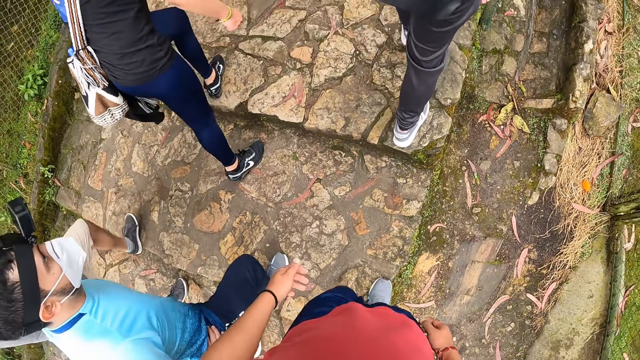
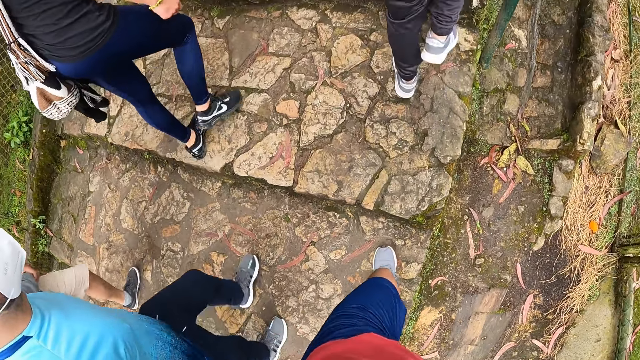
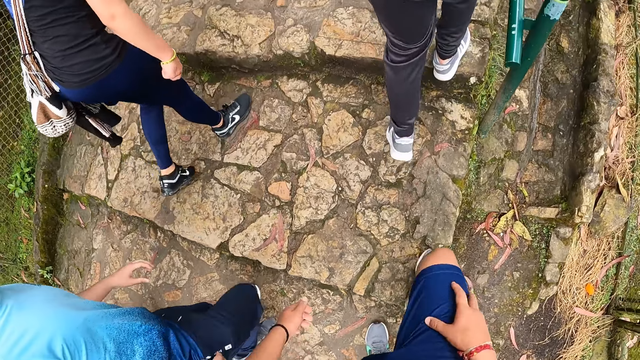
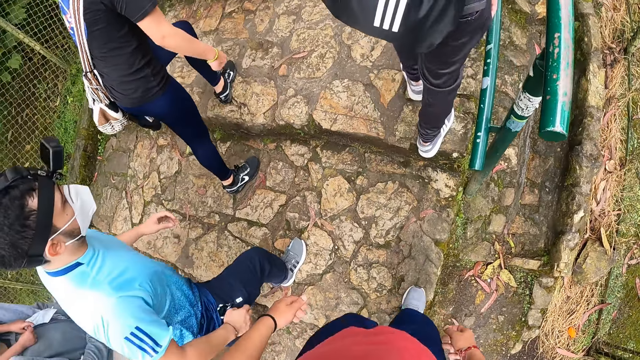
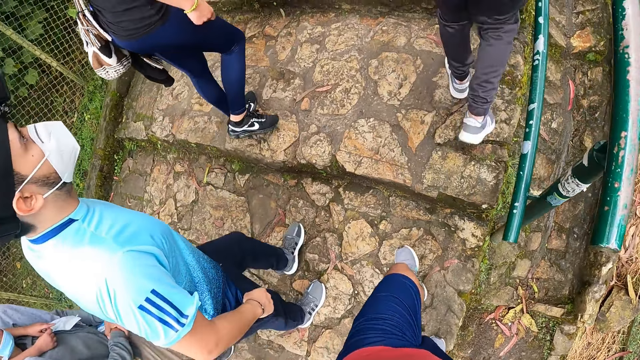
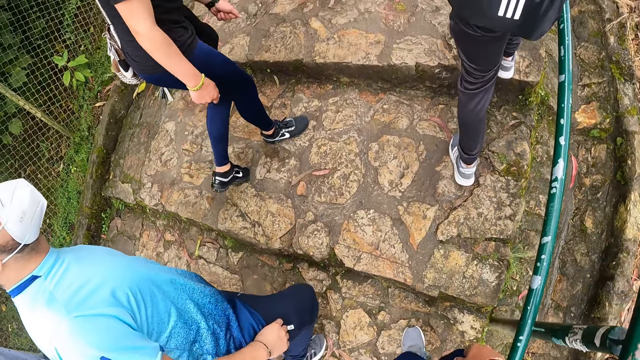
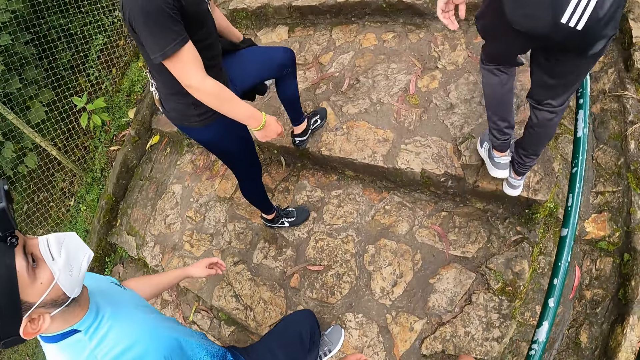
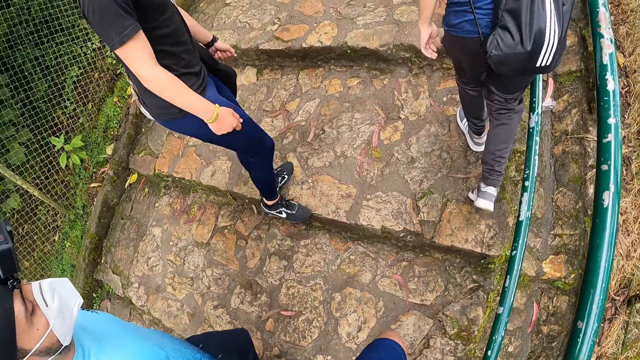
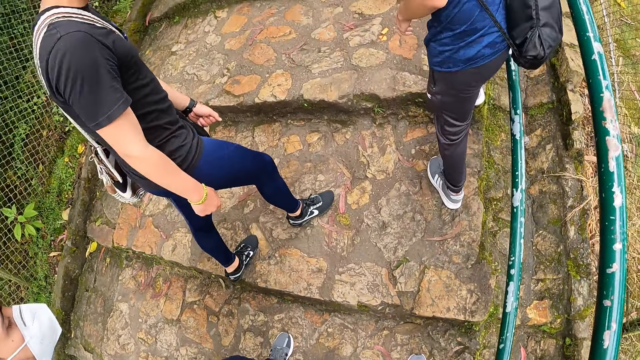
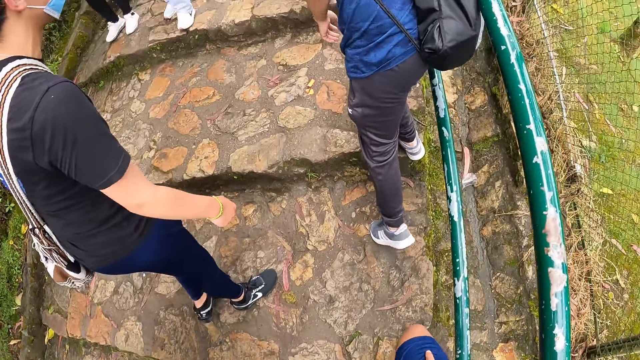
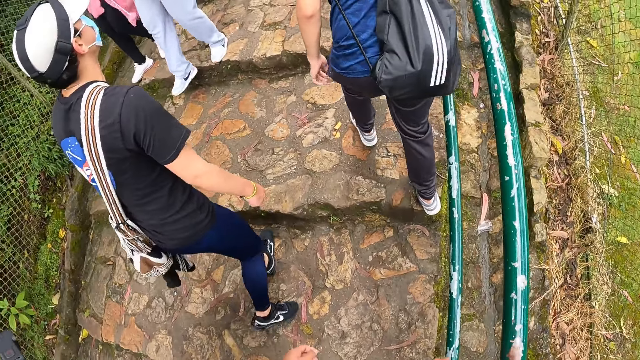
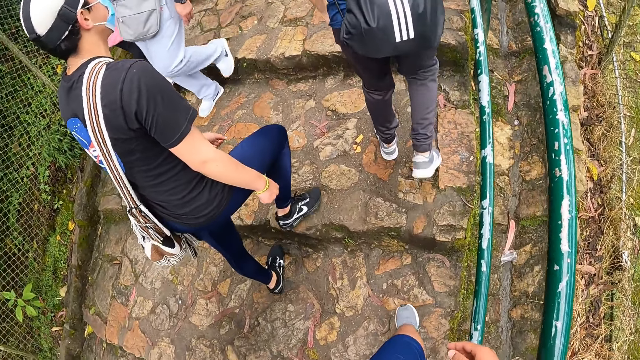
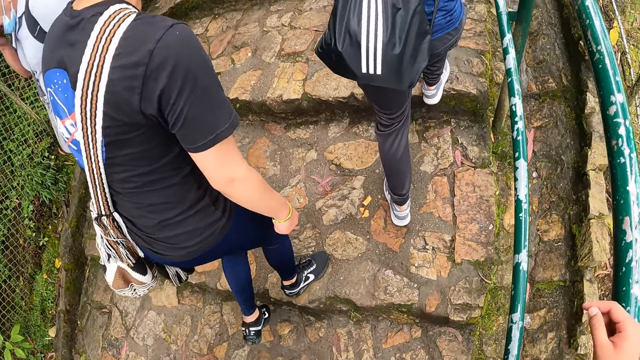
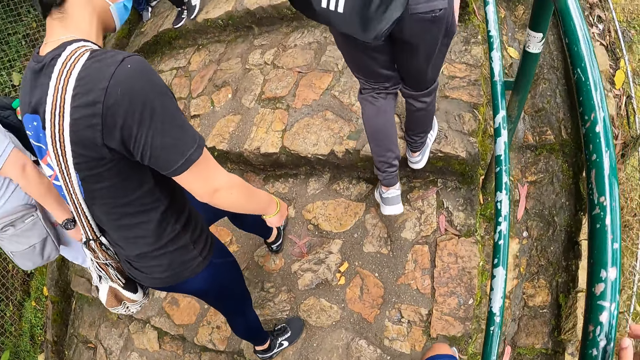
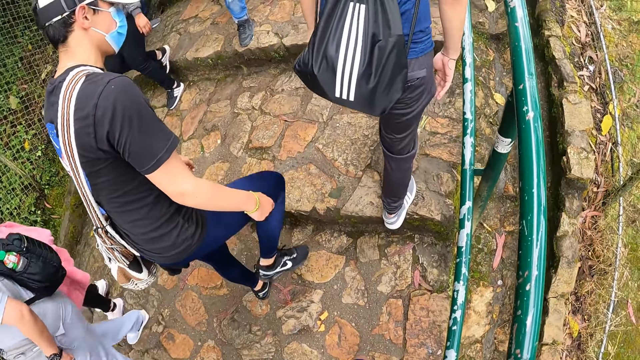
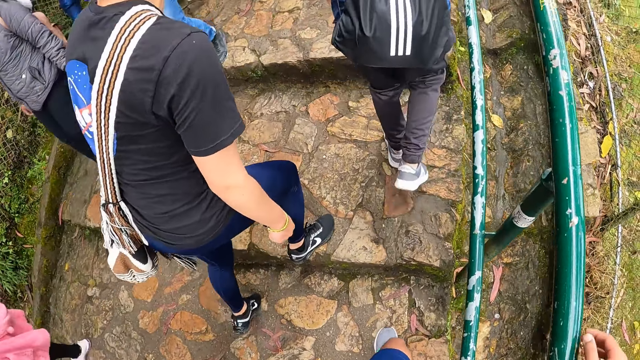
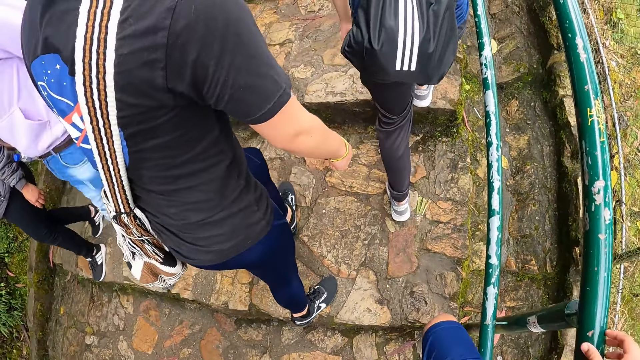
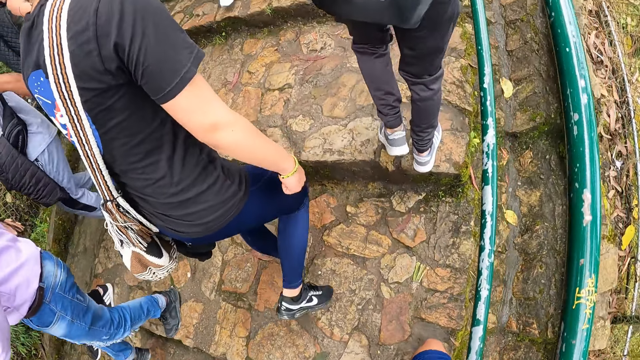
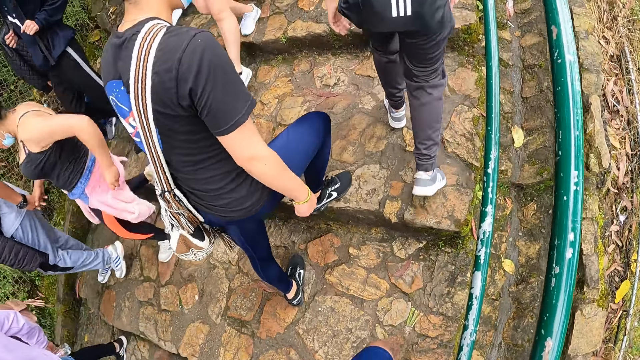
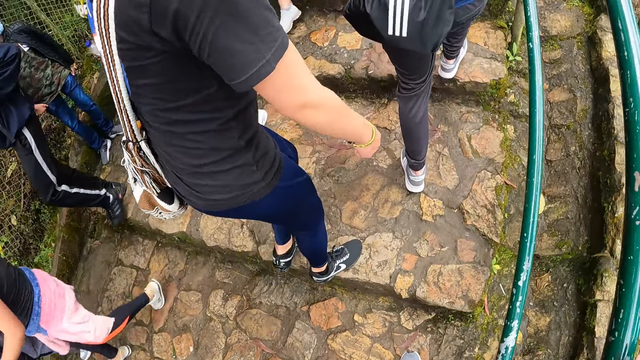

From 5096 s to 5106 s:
The camera wearer holds a stair rail with his right hand. He walks along the walkway.

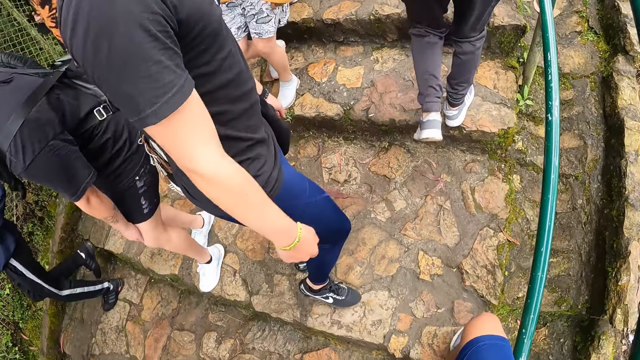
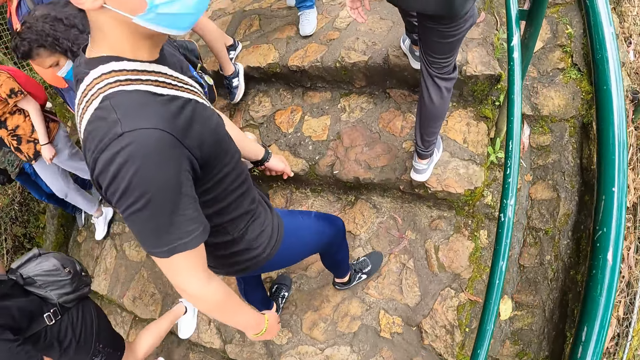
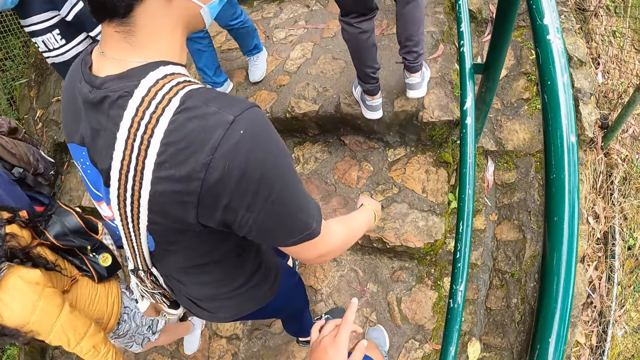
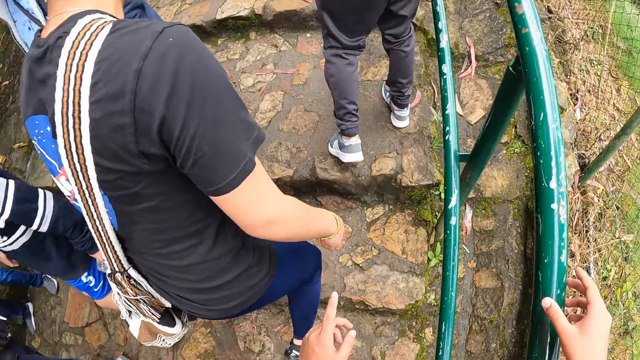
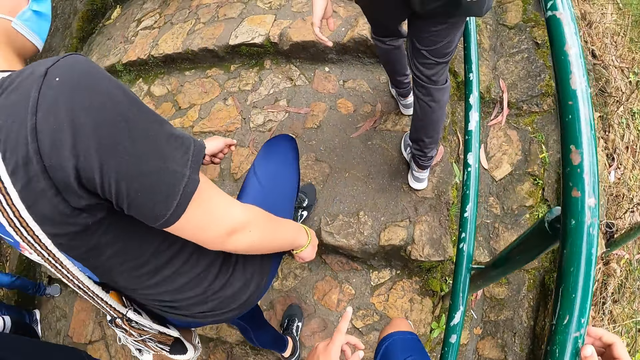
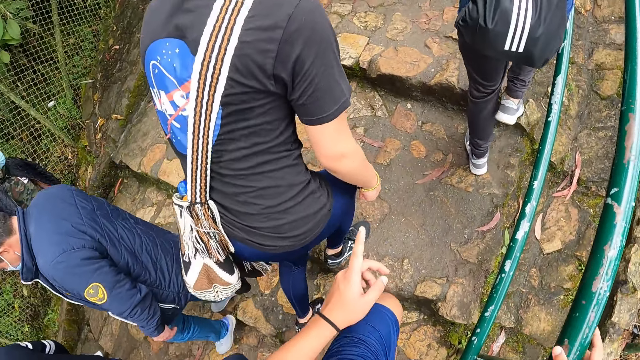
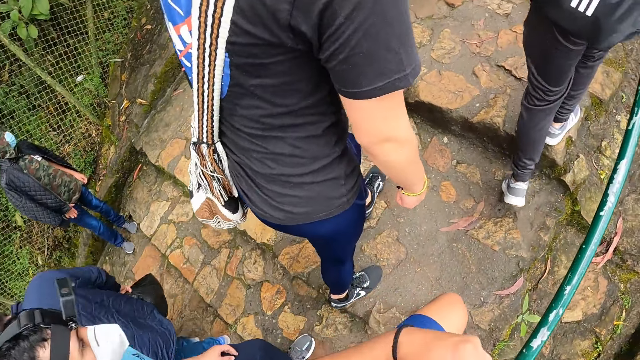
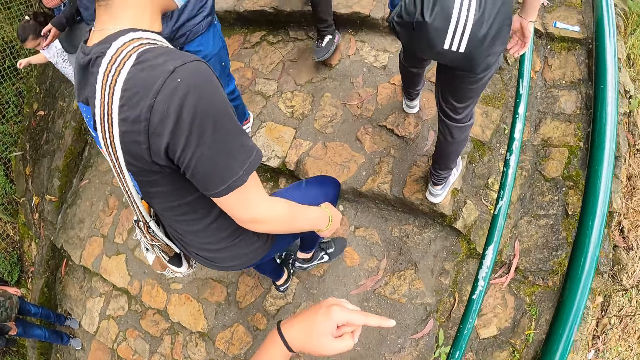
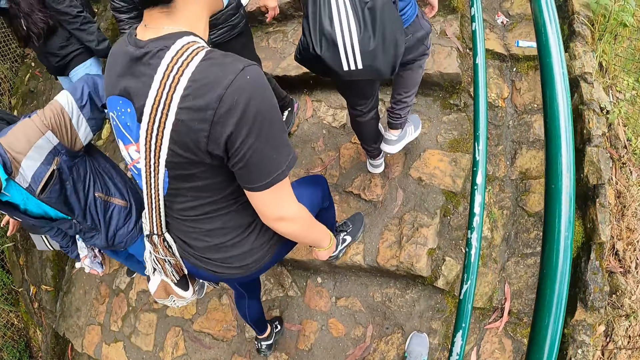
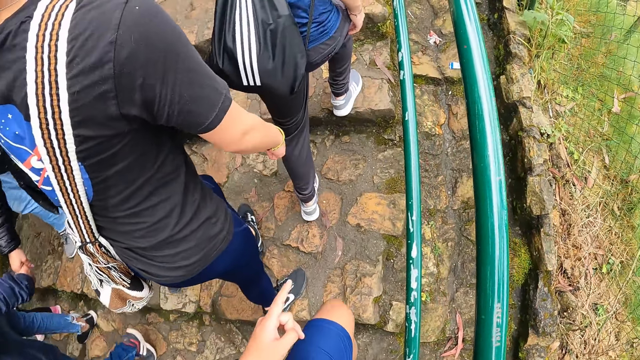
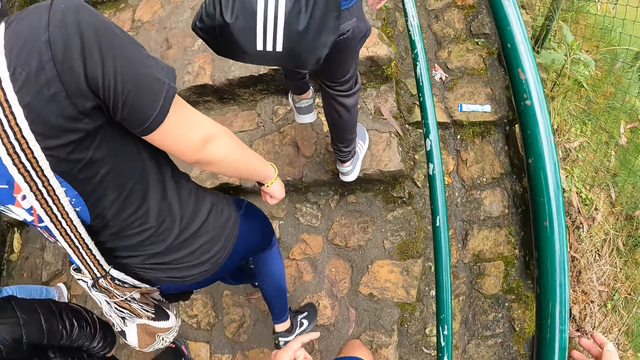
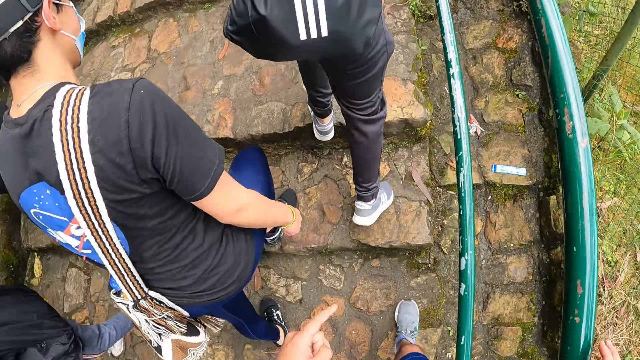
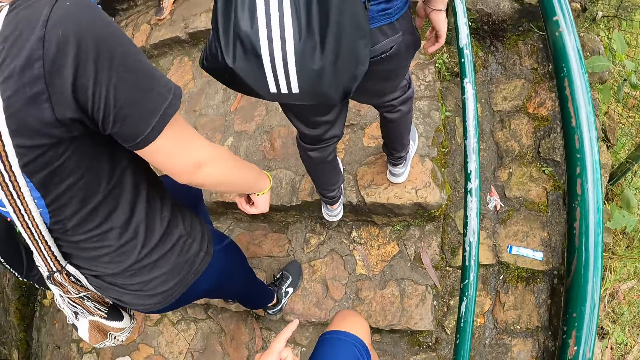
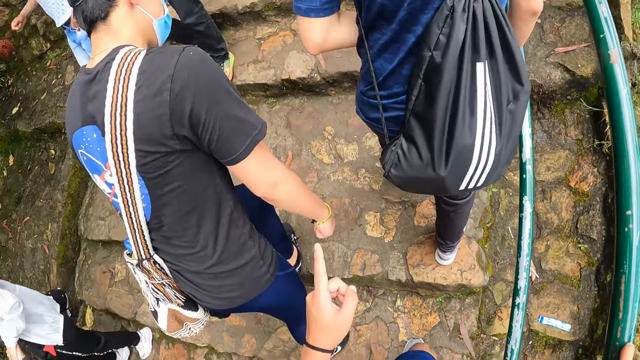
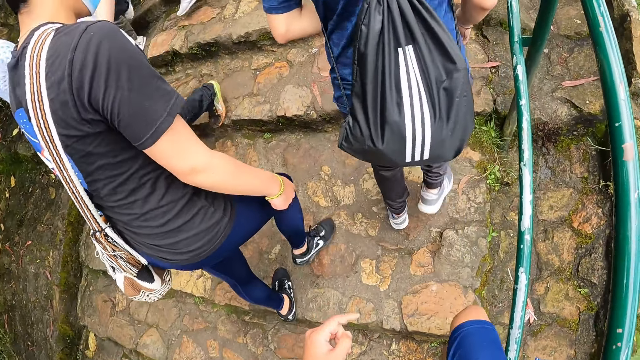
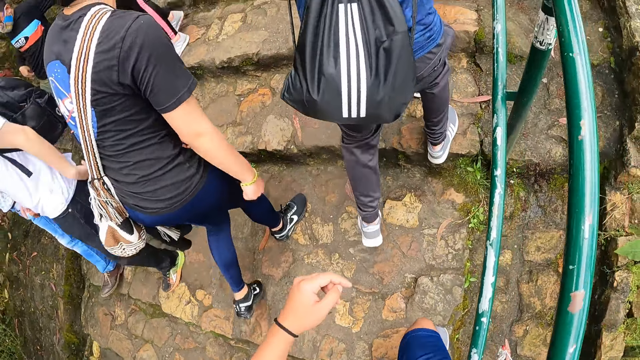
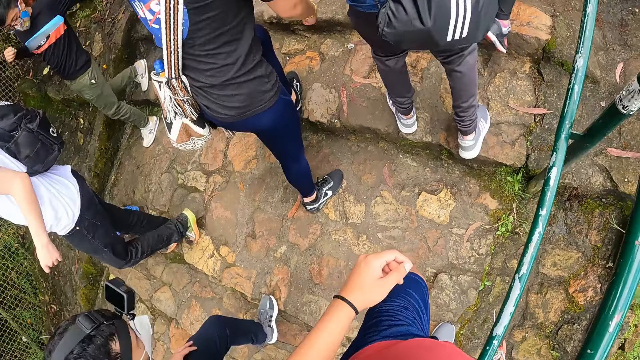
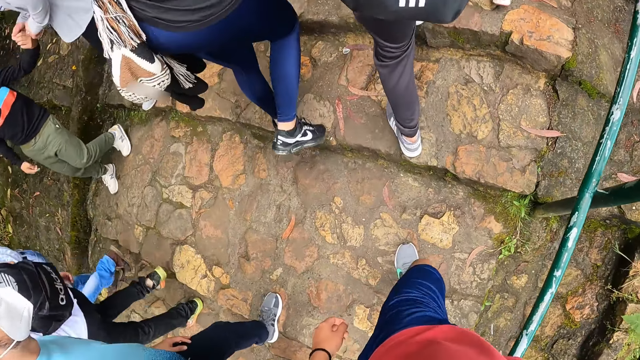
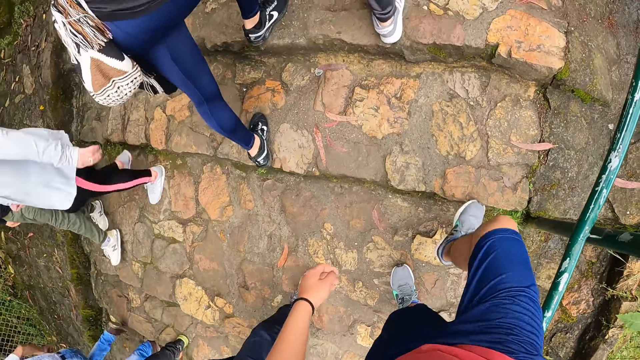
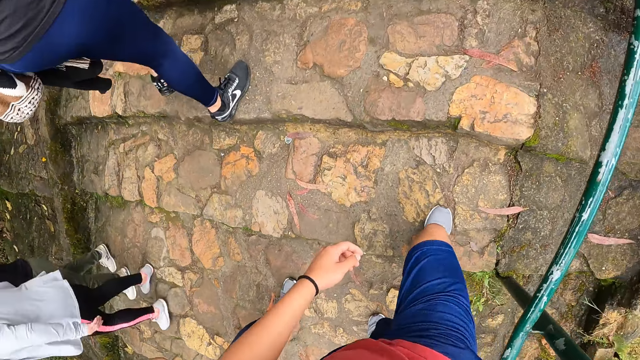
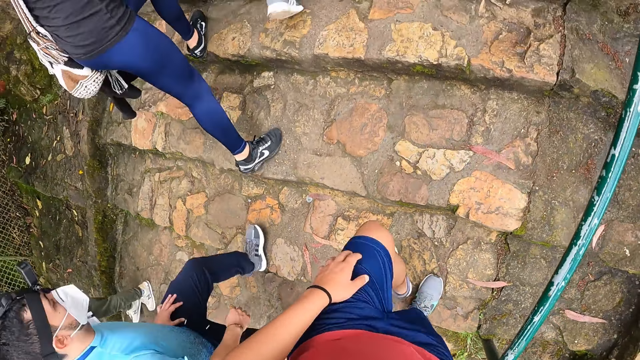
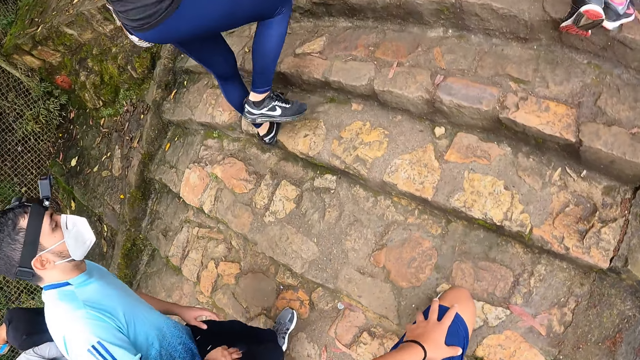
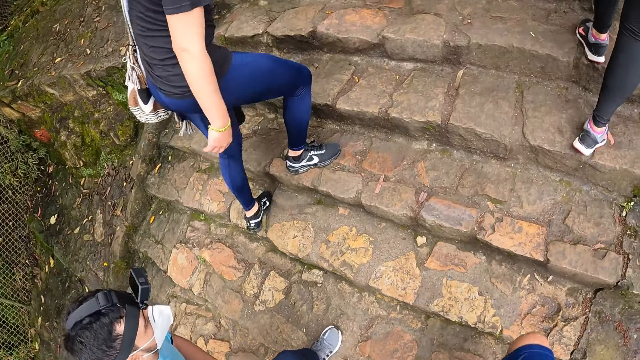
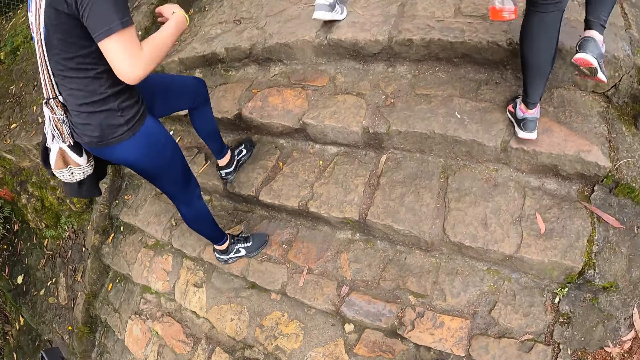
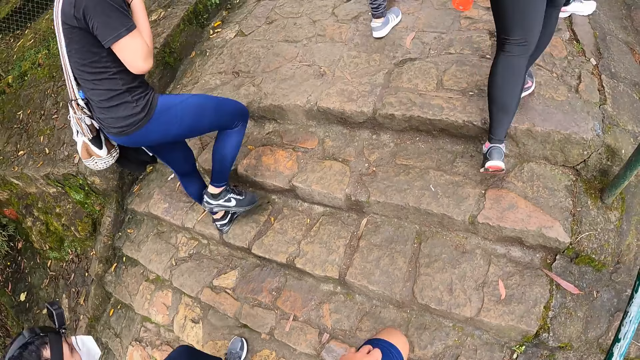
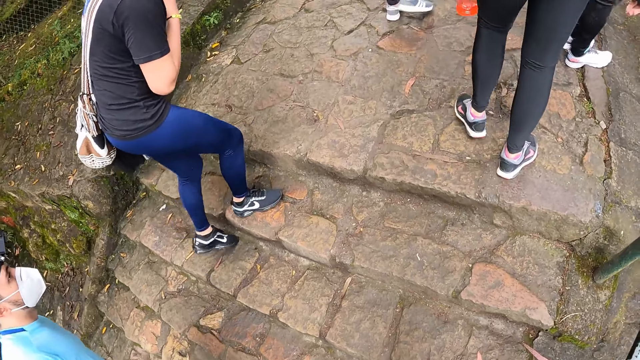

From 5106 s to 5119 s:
The camera wearer gesticulates with his left hand. He points towards the floor with a left hand finger. He walks along the walkway. He supports his left hand on the knee. He walks along the walkway.
